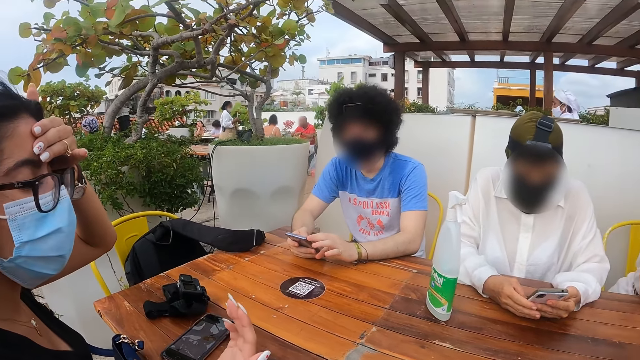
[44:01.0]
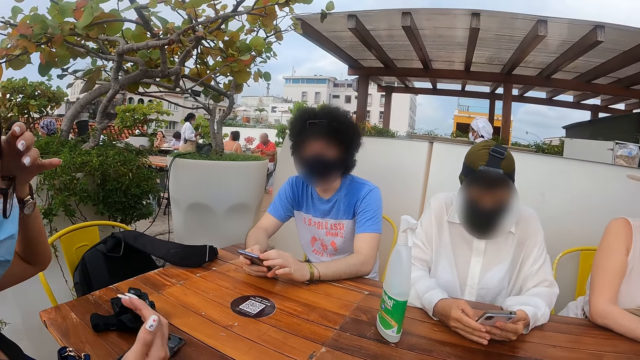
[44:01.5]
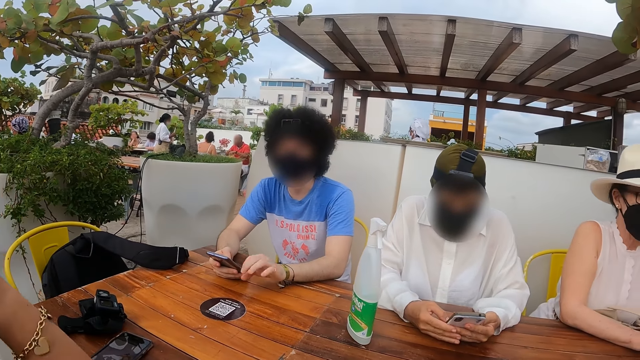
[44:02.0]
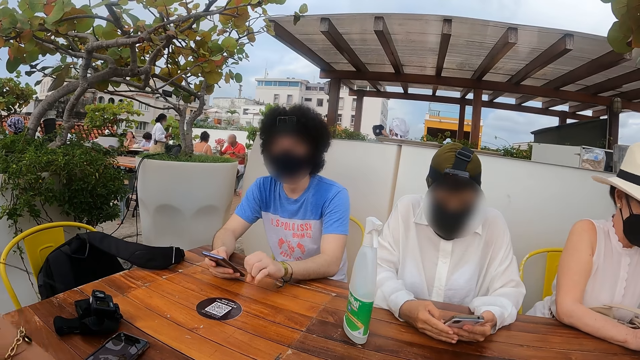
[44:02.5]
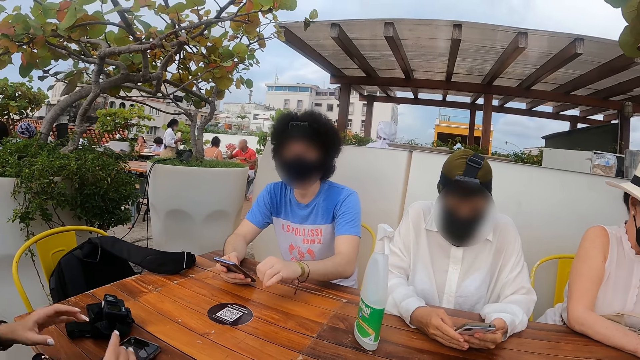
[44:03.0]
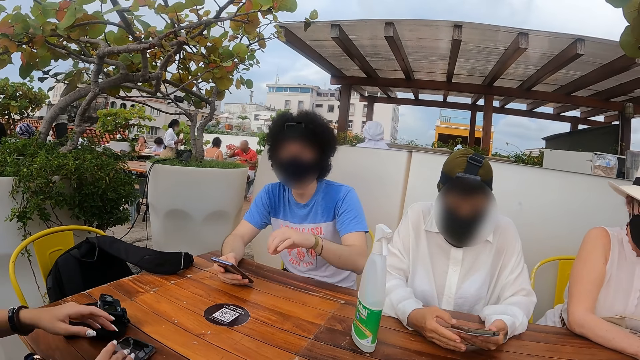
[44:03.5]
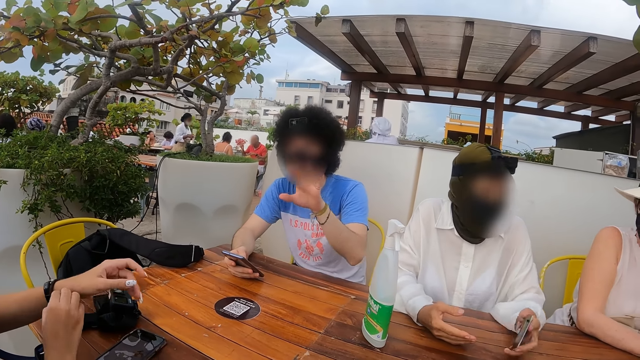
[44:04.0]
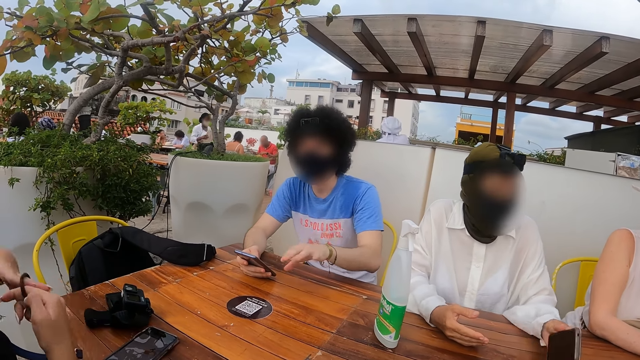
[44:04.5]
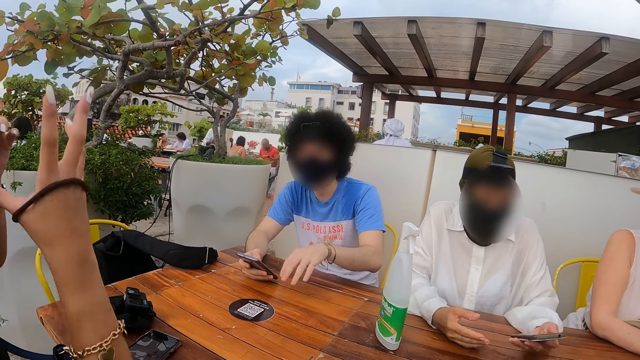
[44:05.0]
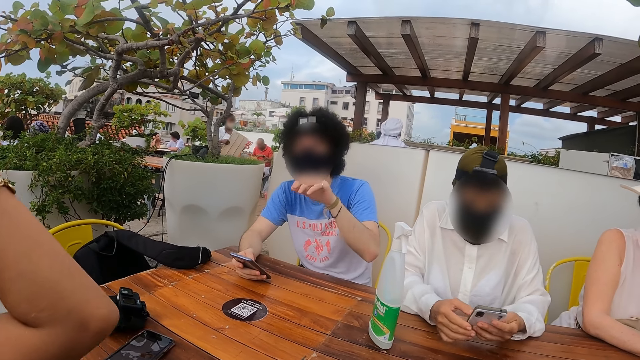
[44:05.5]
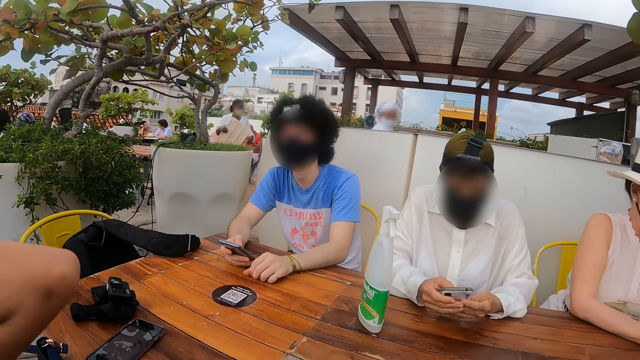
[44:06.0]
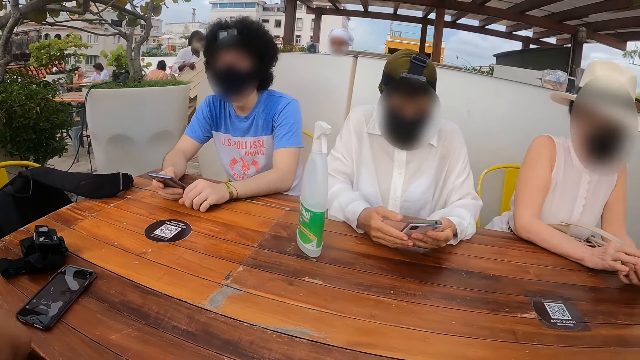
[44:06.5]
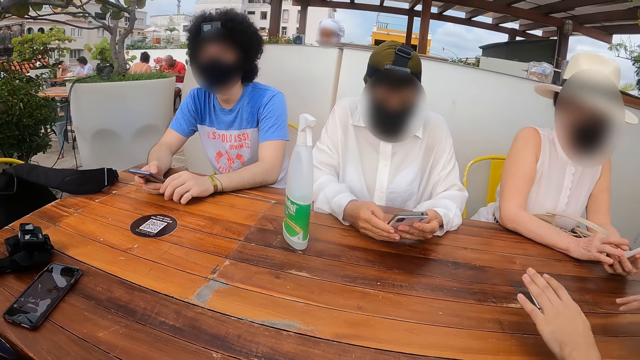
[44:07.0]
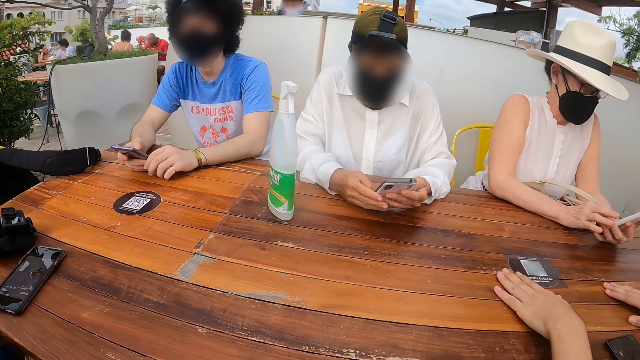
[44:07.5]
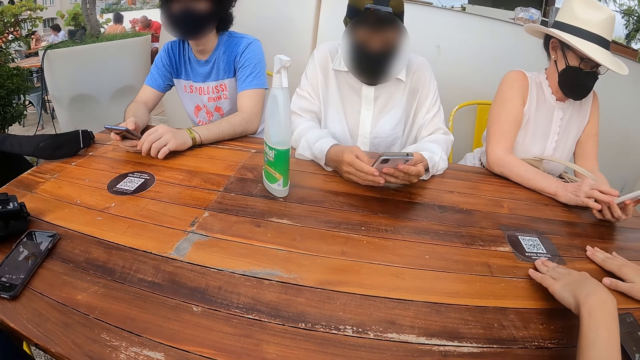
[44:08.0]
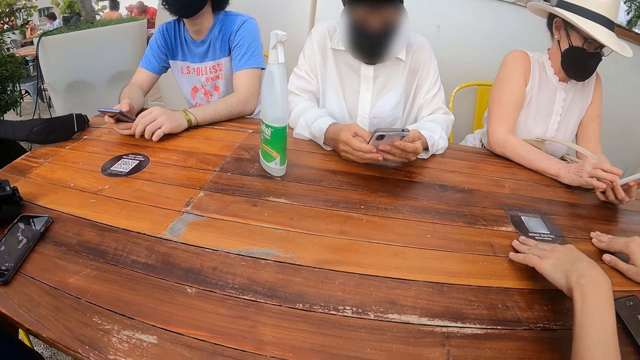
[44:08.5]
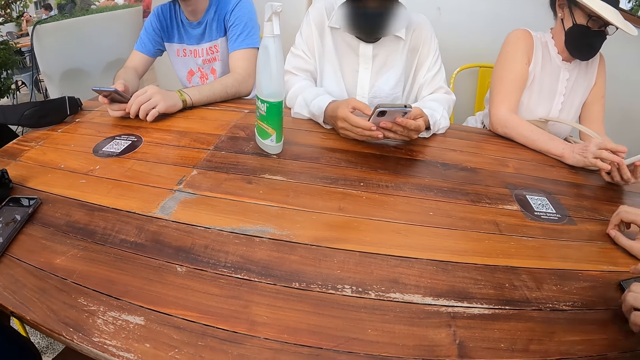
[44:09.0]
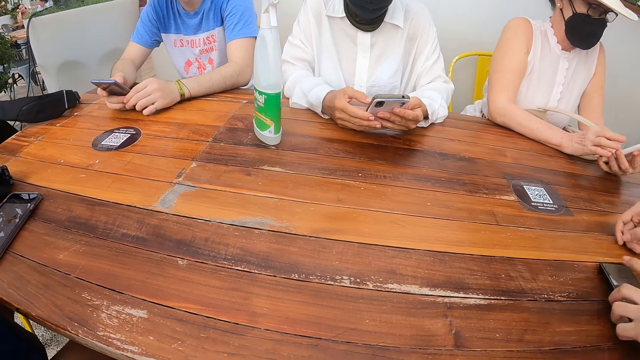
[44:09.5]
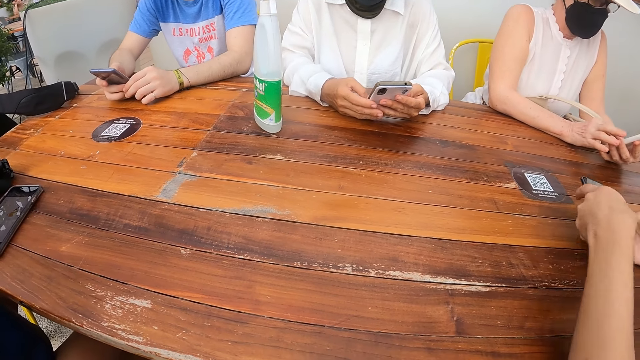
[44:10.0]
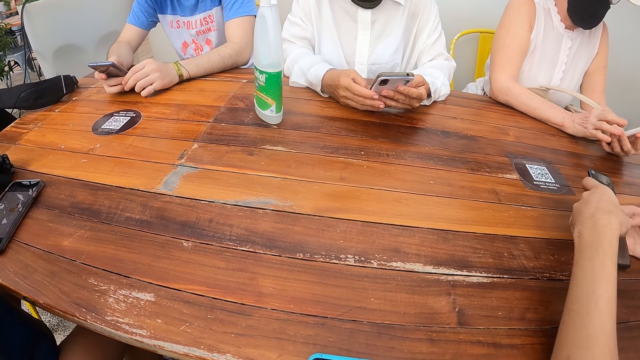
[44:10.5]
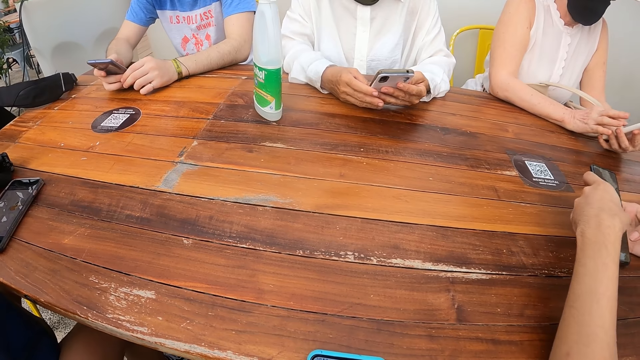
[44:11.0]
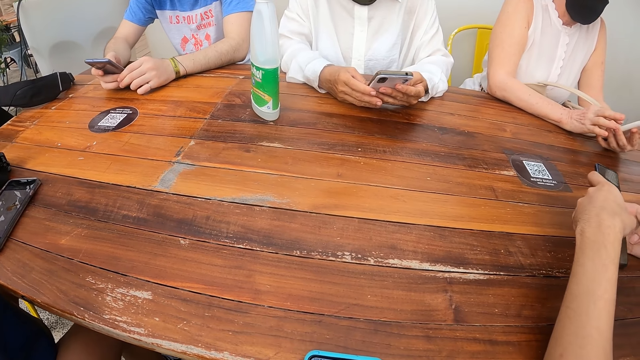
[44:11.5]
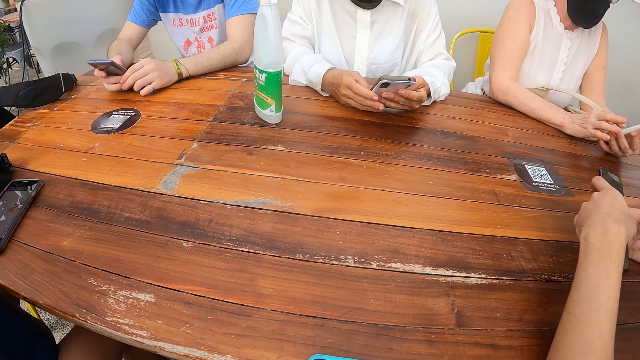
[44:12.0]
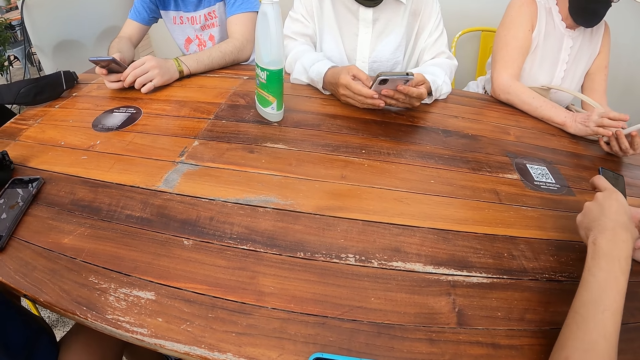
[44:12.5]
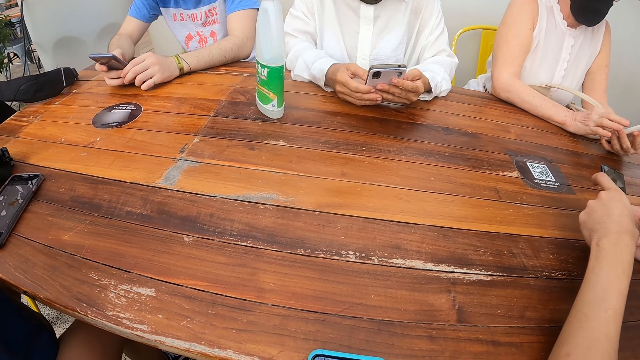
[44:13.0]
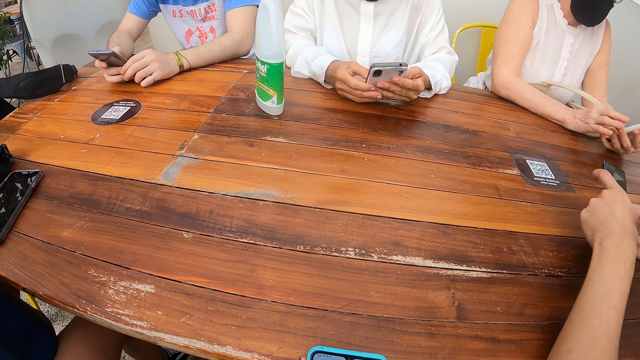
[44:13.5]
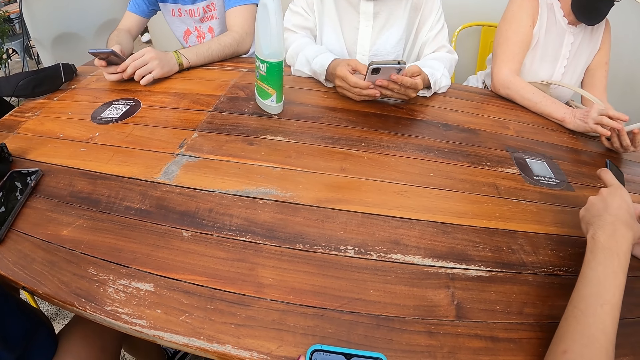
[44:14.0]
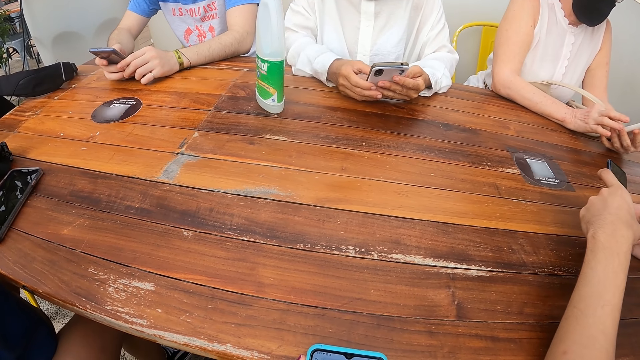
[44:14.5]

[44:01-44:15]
A woman removes a hair band from her wrist. A man picks up a phone from the table. The man uses the phone.

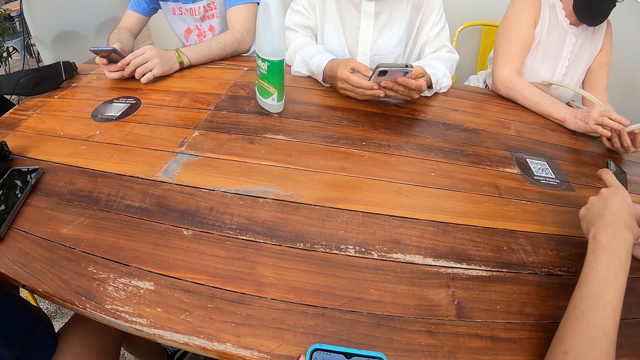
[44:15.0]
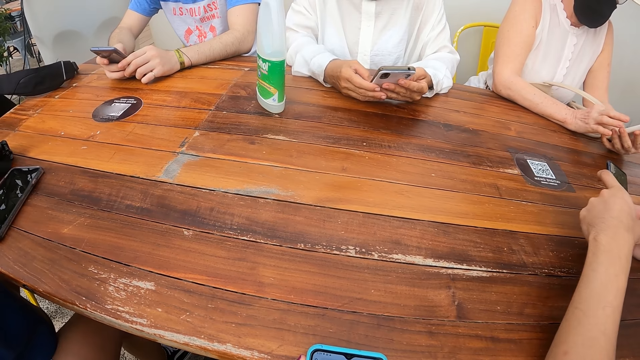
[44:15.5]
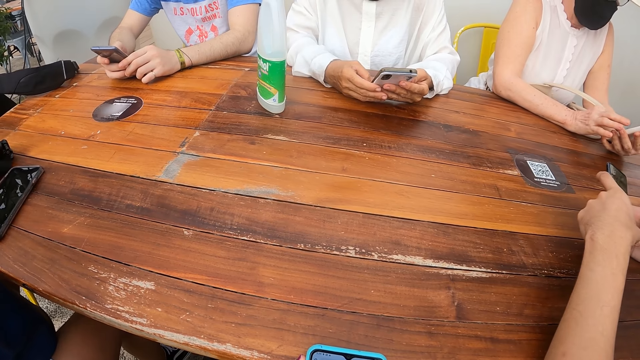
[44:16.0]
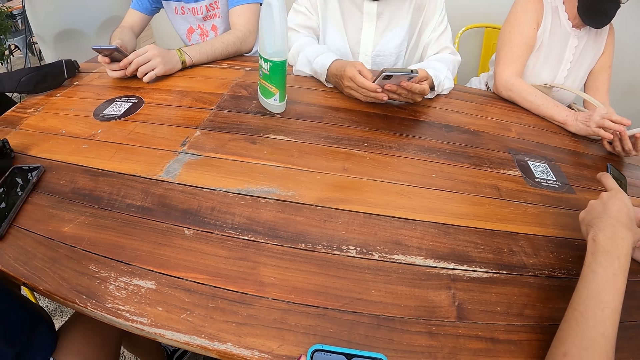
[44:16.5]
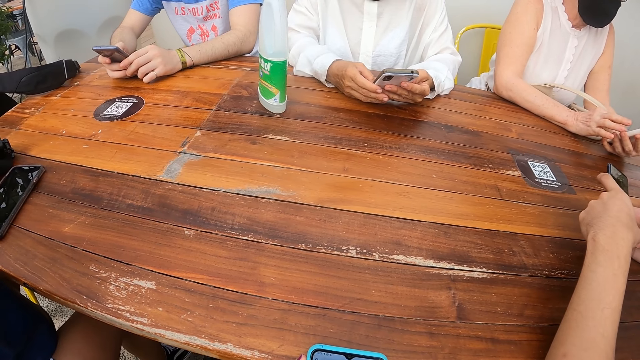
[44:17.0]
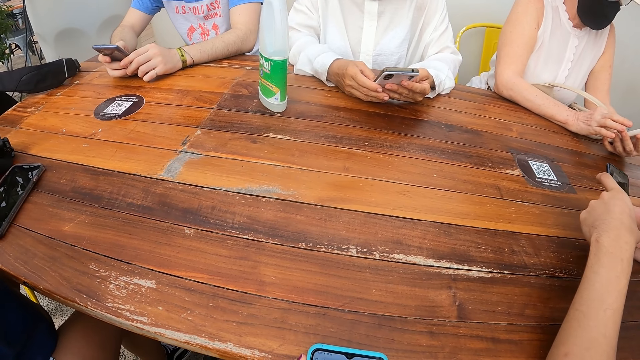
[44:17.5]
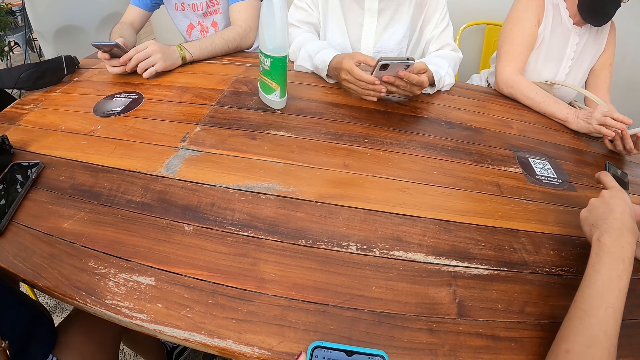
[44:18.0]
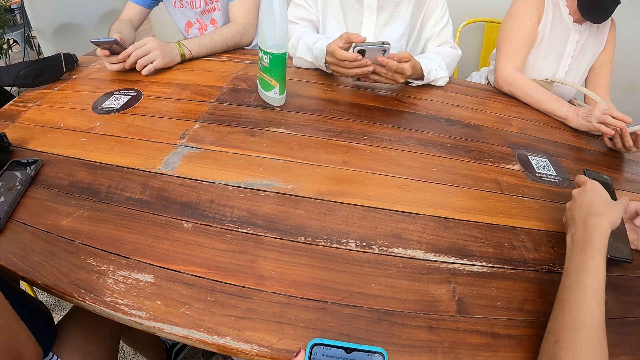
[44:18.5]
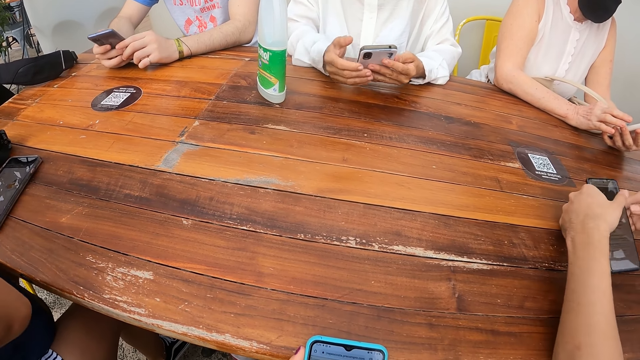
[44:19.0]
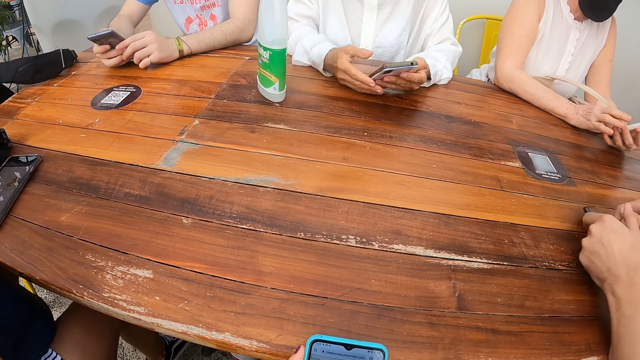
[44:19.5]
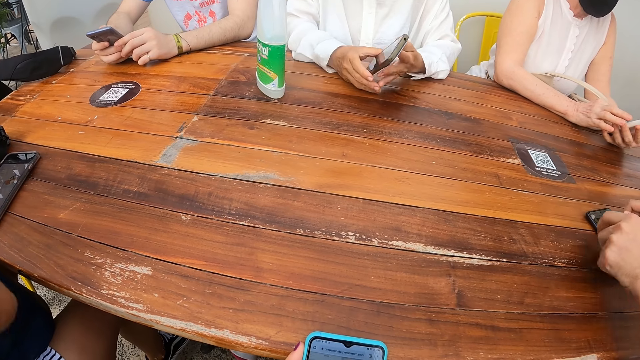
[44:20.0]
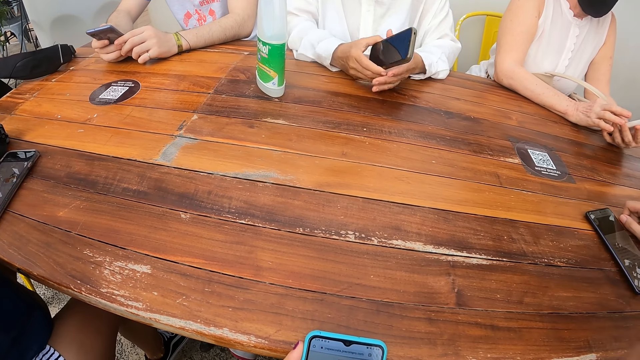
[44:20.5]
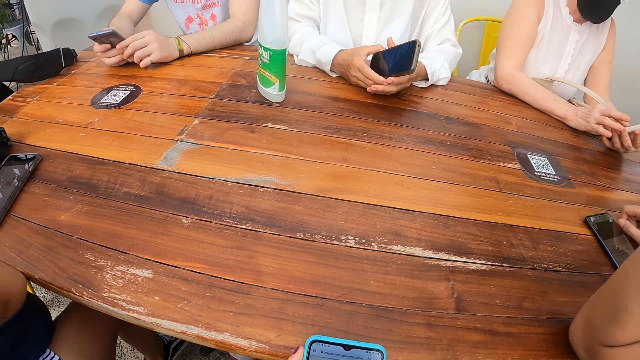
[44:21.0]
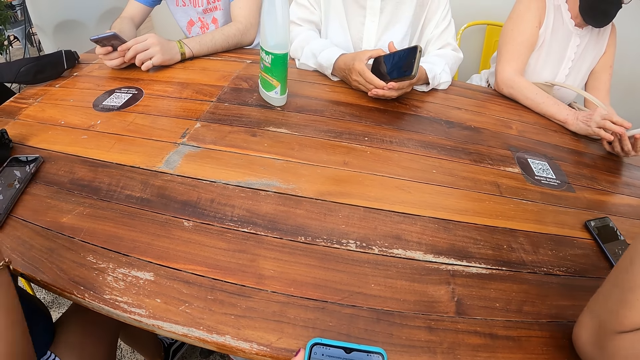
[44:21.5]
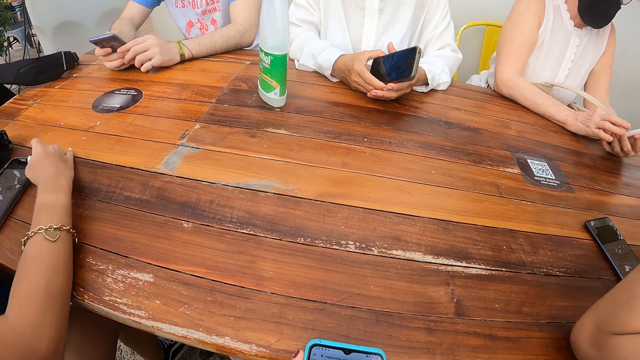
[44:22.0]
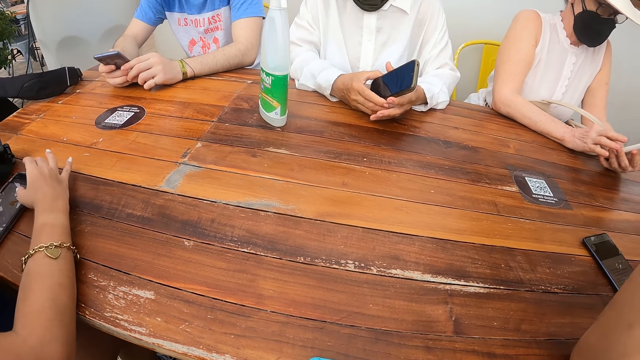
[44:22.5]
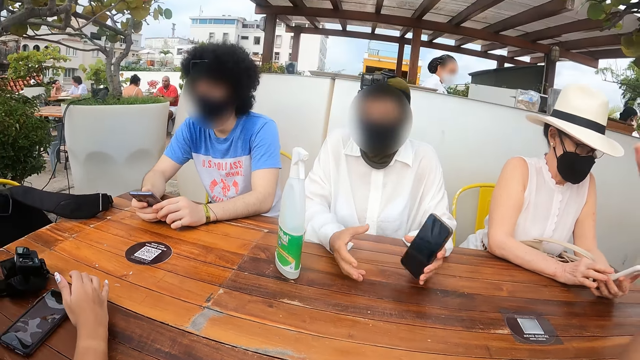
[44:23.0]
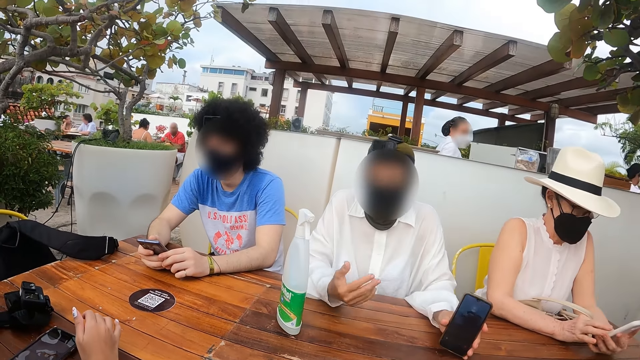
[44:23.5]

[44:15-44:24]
A man places the phone on the table.
